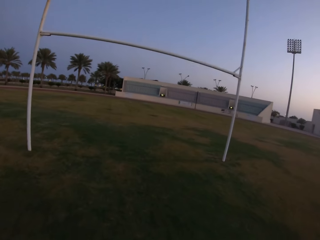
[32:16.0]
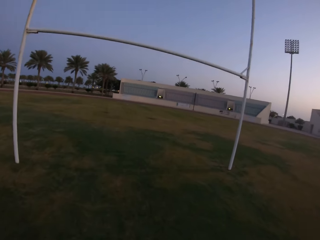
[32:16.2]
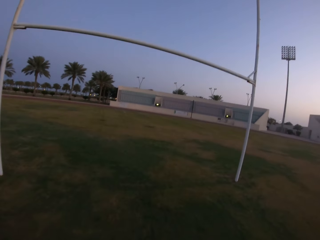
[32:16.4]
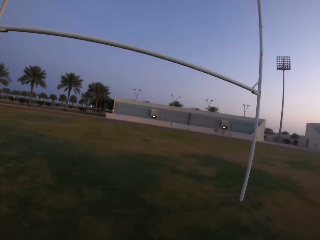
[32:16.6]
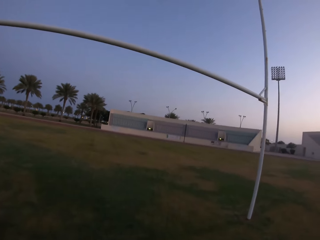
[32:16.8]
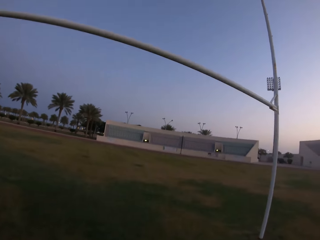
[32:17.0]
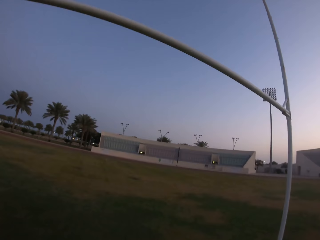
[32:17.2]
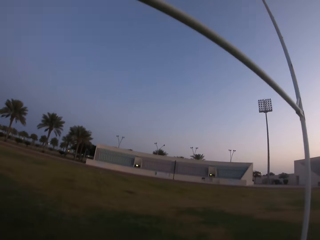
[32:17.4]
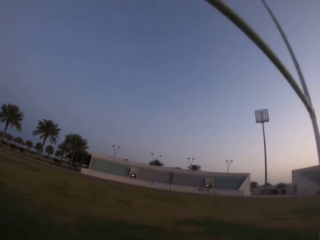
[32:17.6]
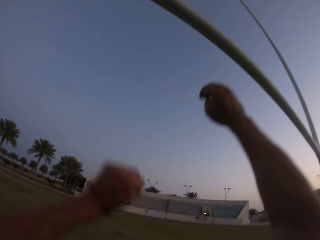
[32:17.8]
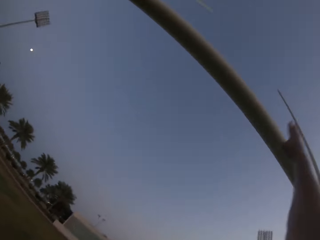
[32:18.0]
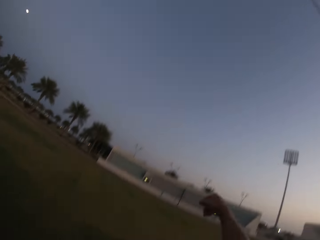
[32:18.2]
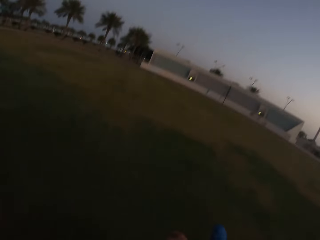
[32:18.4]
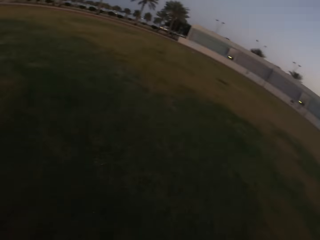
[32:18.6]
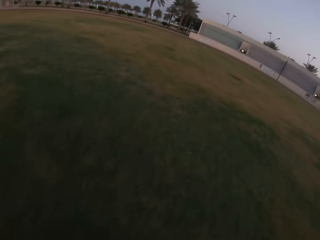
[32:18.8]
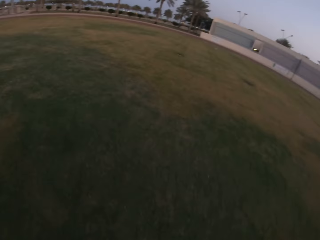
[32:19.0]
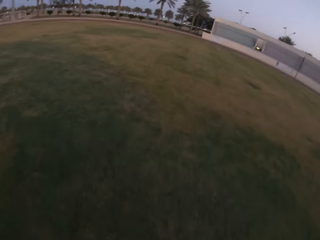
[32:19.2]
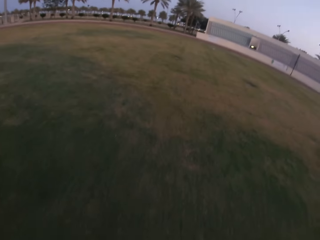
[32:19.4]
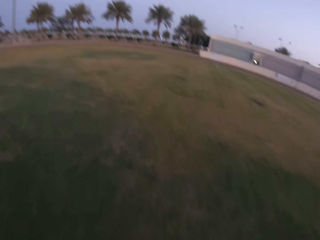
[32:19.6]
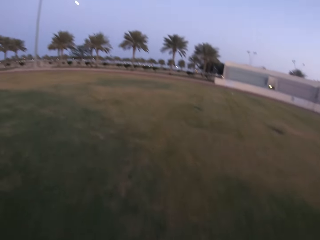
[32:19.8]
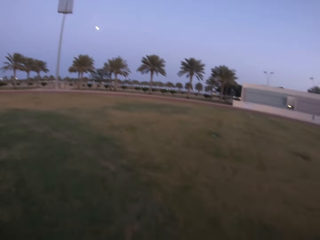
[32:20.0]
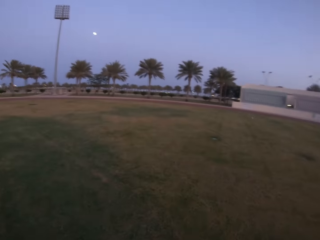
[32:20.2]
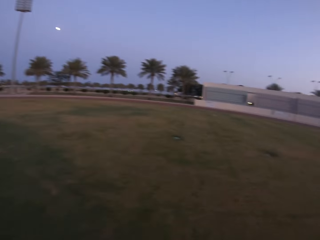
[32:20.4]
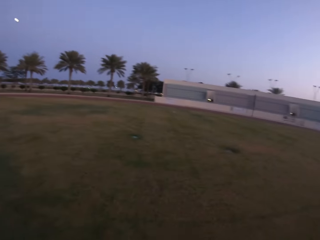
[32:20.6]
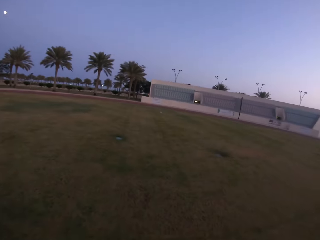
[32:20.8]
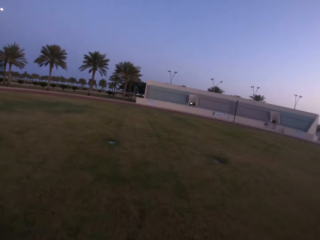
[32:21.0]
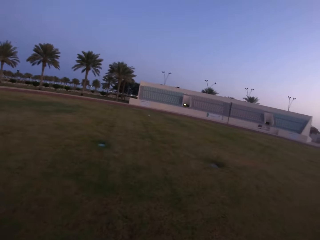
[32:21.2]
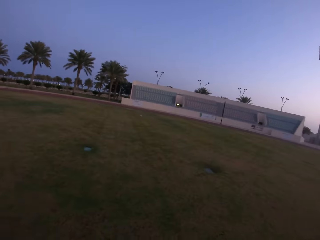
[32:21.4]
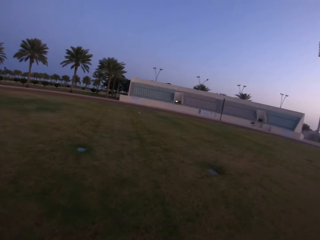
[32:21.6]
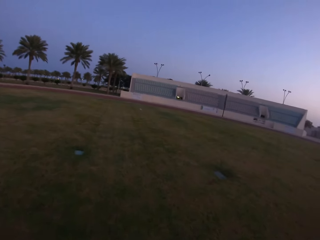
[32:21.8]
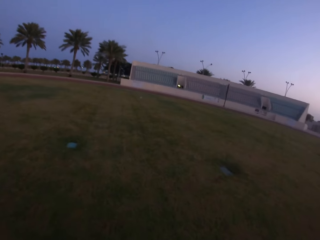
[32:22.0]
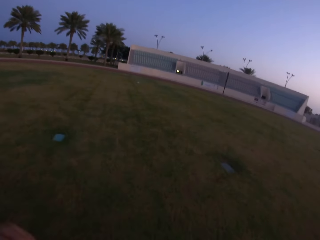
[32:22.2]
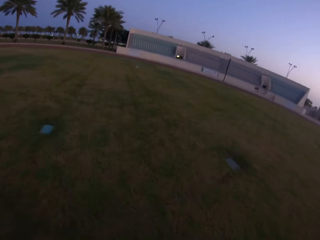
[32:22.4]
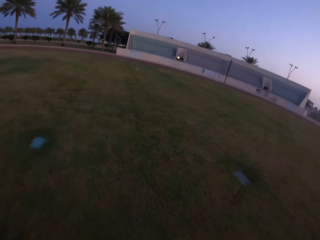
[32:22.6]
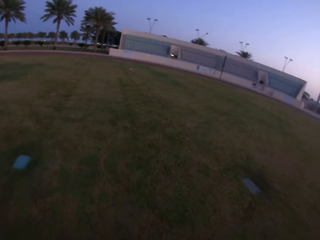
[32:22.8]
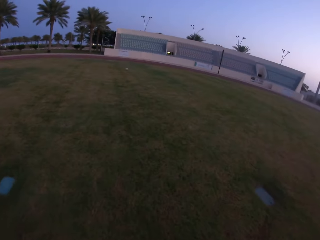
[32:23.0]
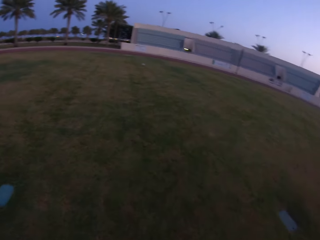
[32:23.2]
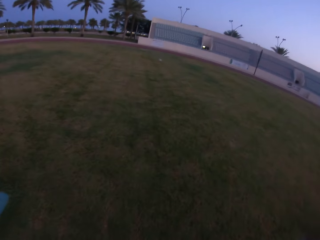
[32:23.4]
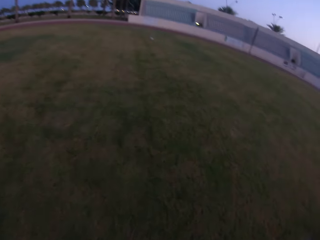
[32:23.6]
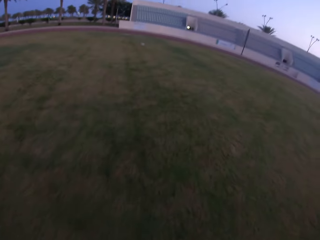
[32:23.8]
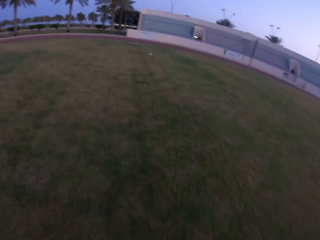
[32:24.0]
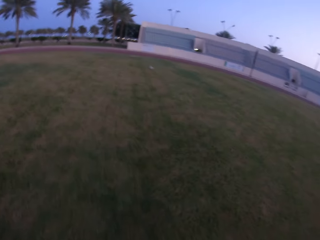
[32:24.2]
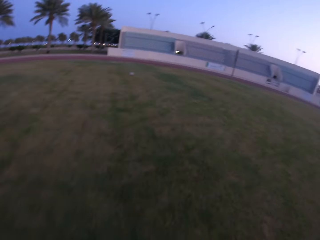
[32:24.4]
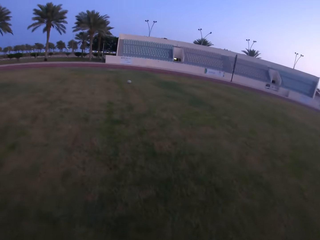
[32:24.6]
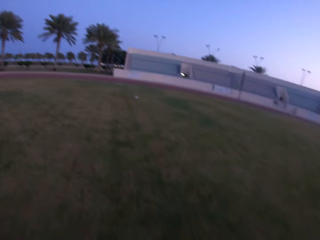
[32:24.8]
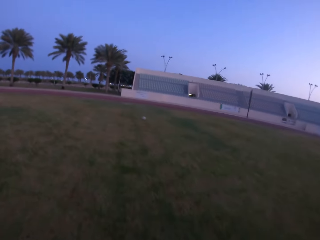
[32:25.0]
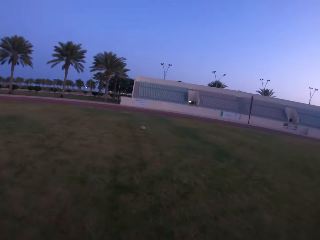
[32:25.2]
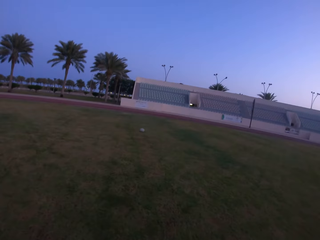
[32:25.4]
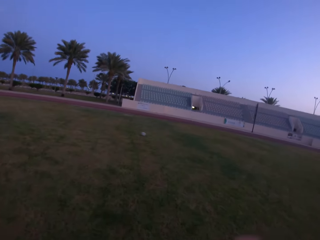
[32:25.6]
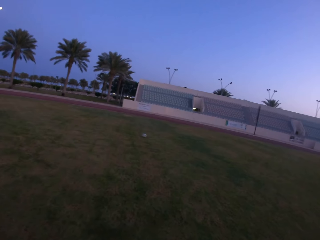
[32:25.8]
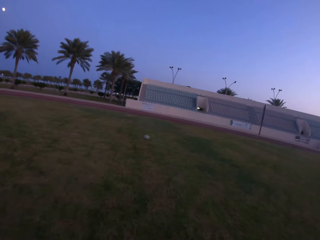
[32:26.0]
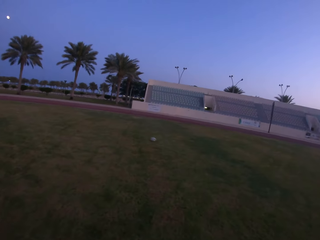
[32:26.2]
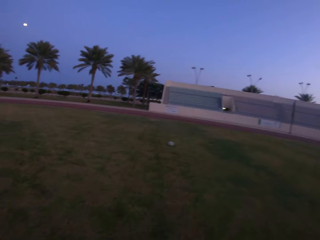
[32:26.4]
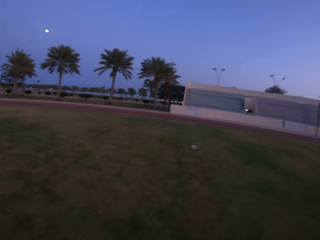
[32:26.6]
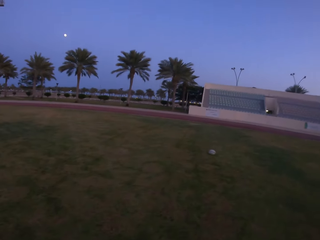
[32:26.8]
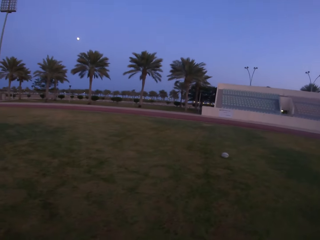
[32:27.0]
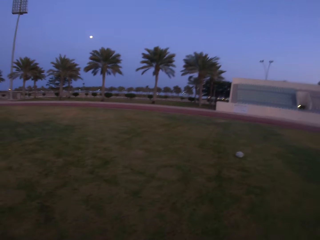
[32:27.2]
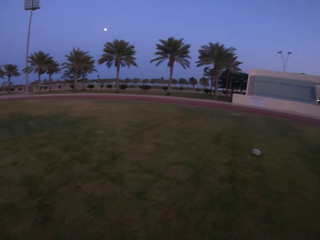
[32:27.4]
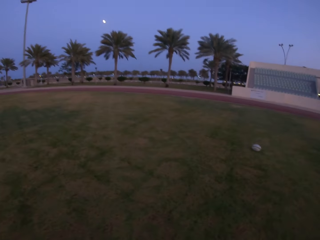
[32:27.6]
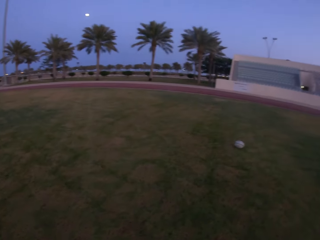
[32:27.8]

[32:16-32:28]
The camera wearer raises his hands up. He walks towards the ball.

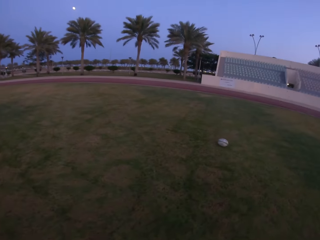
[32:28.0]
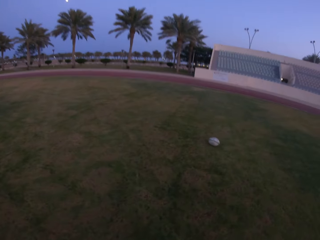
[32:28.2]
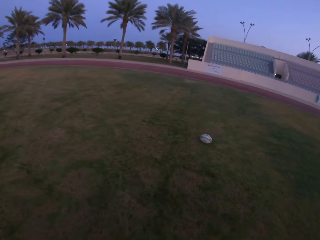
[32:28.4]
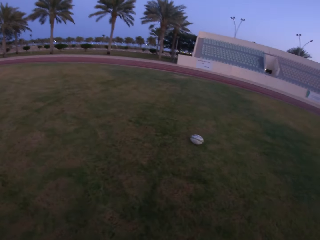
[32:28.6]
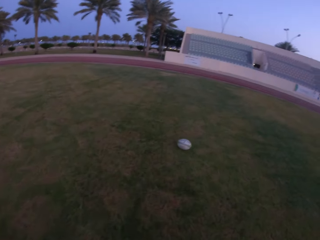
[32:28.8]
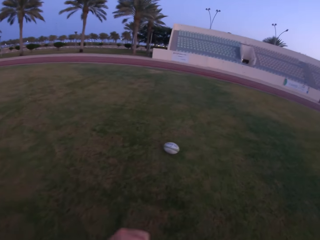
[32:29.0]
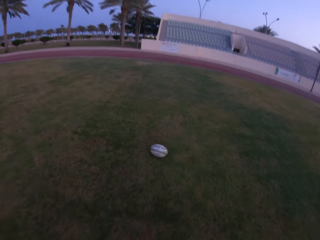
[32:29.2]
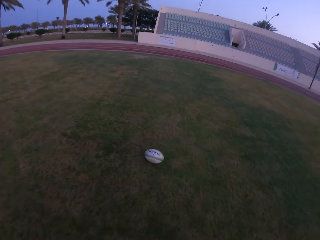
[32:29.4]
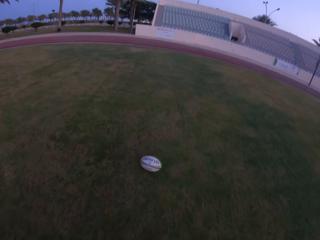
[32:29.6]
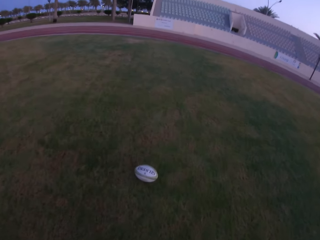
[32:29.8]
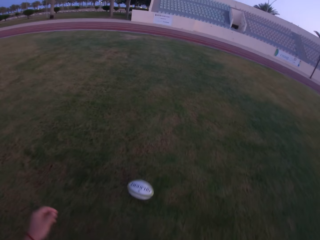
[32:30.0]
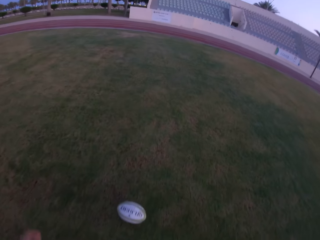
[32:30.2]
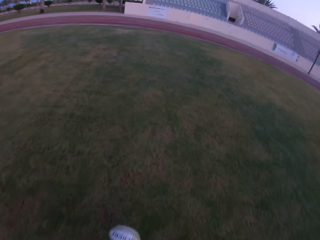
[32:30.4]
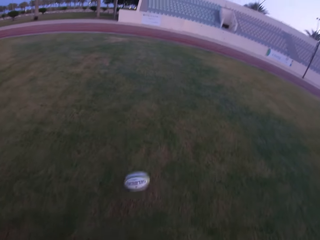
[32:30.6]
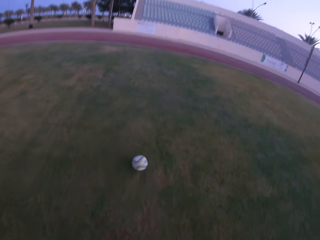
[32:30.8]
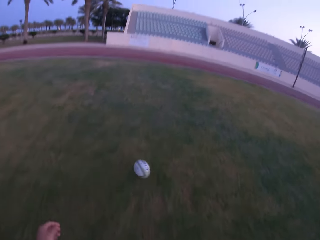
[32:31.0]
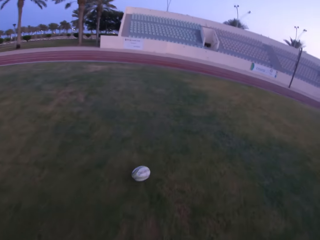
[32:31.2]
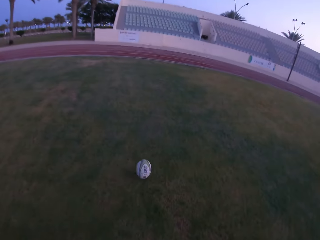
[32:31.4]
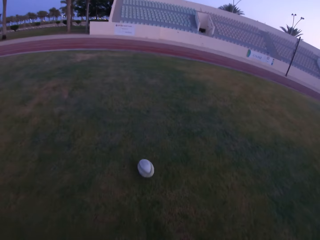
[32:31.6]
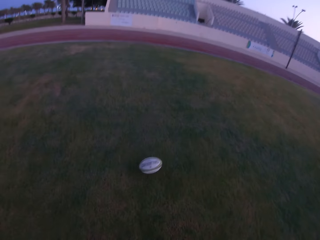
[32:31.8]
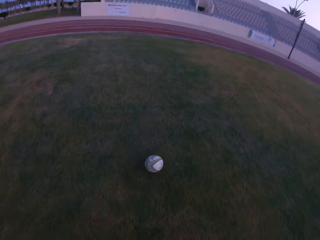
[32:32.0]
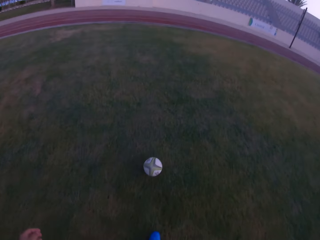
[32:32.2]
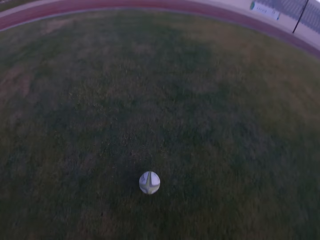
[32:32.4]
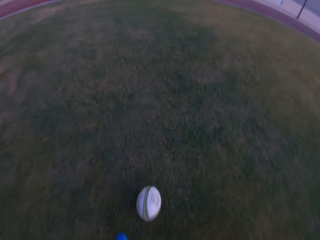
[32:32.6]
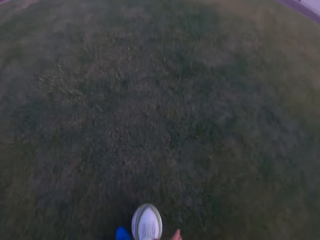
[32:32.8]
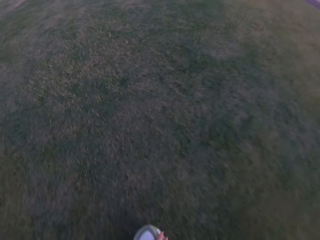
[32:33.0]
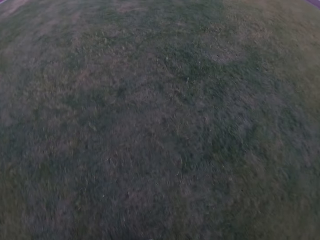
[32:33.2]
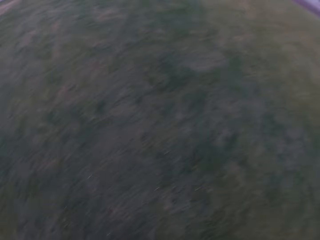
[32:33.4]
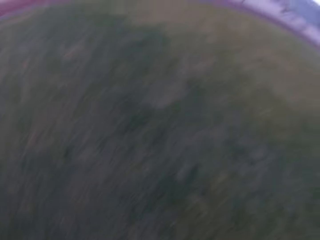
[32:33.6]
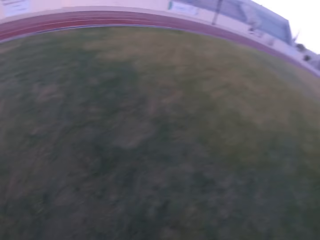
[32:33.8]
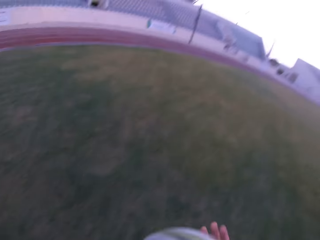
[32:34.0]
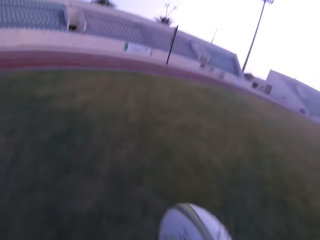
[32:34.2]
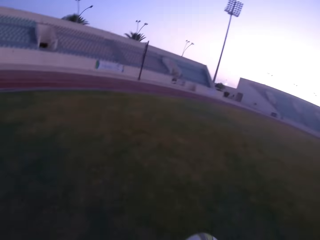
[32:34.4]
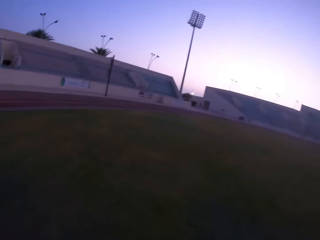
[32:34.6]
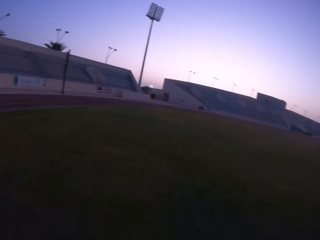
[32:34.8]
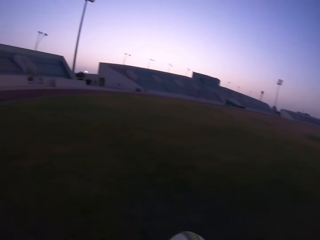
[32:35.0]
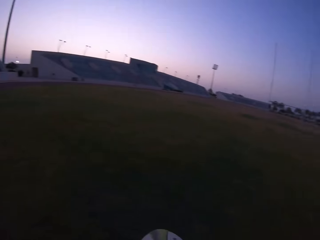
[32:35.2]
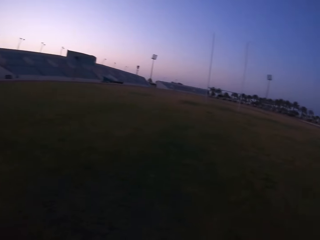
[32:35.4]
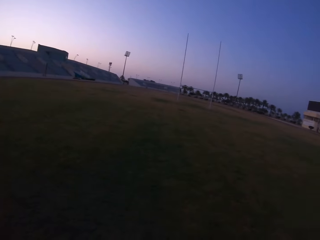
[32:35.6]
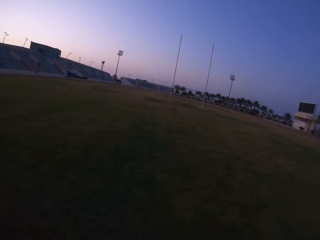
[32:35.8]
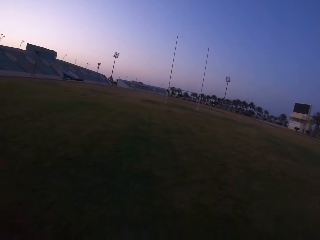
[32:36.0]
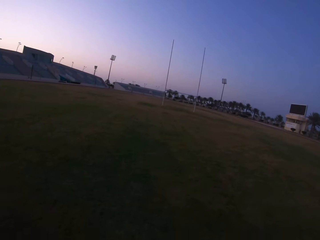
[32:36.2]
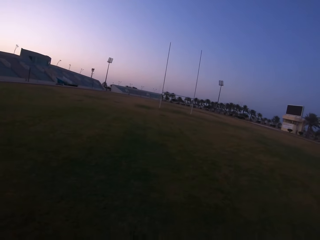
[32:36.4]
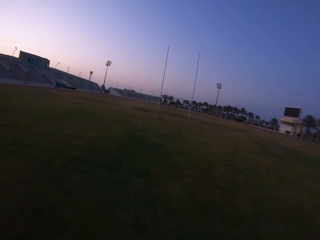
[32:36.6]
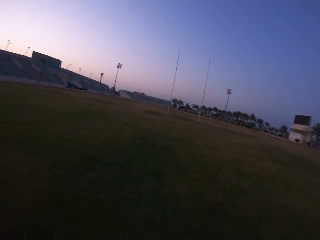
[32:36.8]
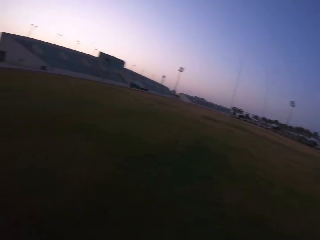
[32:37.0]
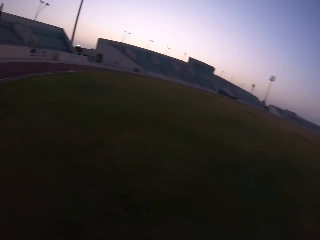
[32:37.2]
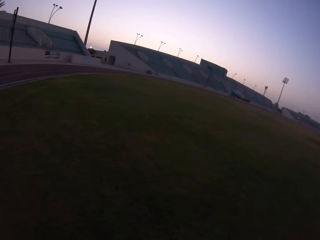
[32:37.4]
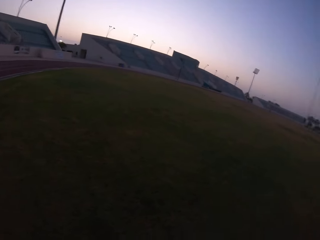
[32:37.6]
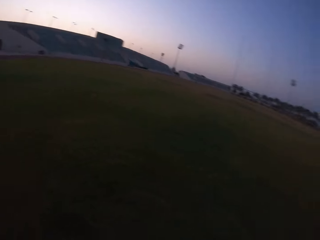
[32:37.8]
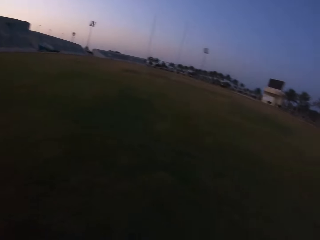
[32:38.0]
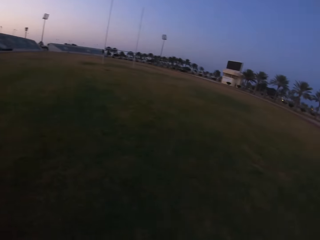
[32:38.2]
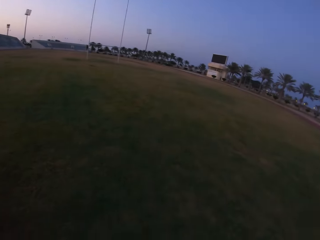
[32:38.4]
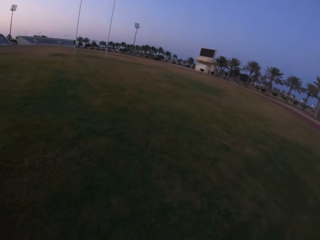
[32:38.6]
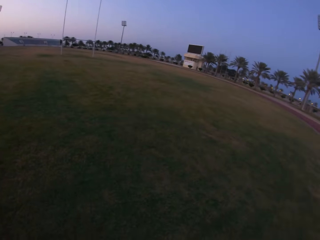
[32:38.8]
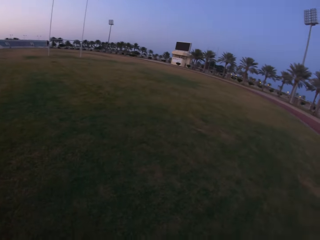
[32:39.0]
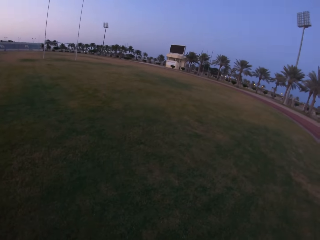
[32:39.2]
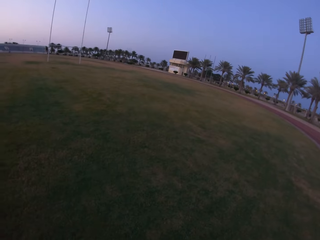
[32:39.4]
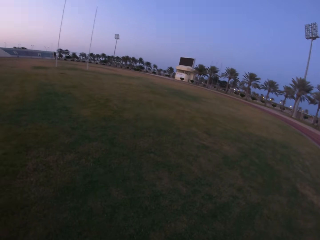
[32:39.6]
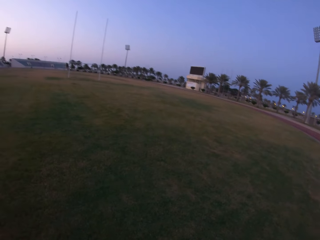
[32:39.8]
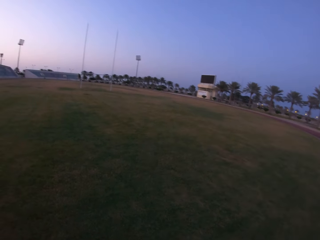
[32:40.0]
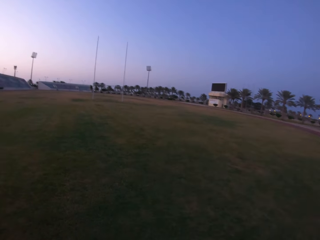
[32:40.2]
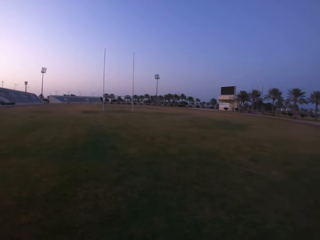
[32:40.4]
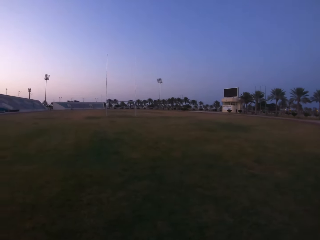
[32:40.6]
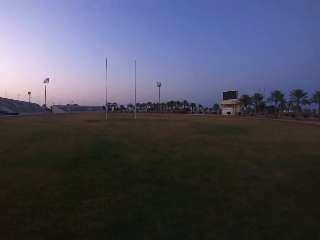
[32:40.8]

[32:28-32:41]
The camera wearer kicks the ball. He picks the ball from the ground. He walks in the field. He holds the ball with his hands. He looks around the field.
